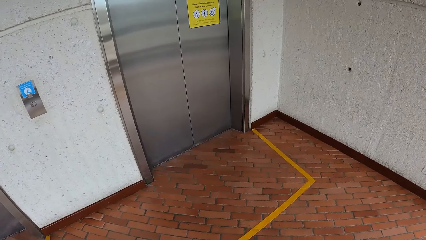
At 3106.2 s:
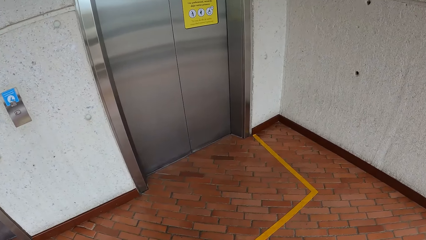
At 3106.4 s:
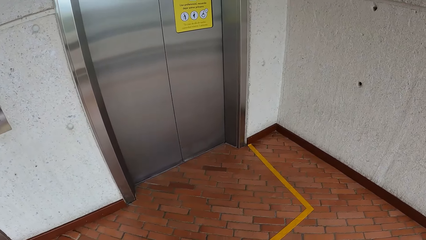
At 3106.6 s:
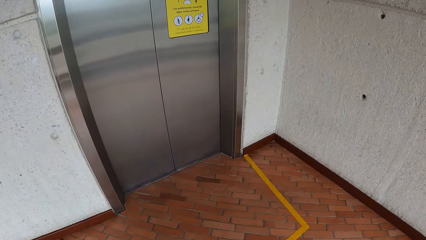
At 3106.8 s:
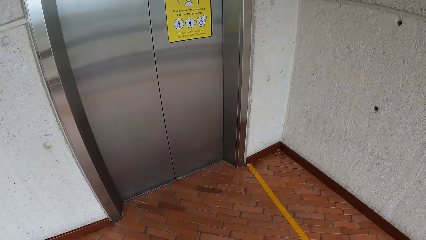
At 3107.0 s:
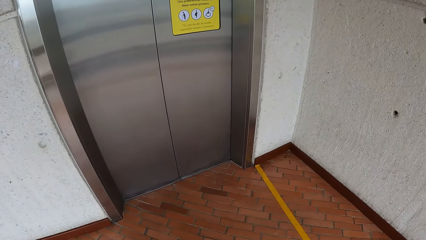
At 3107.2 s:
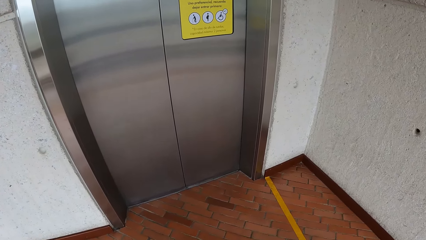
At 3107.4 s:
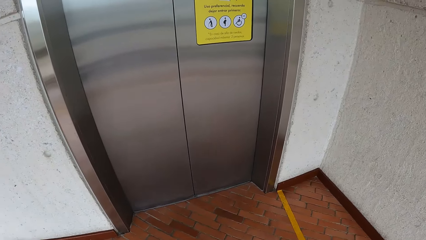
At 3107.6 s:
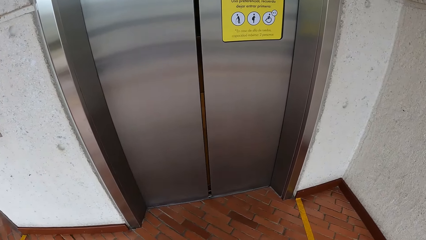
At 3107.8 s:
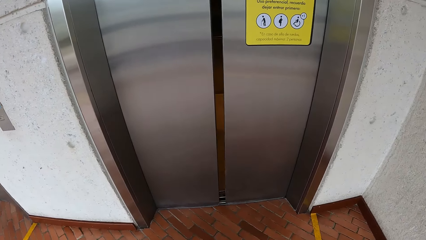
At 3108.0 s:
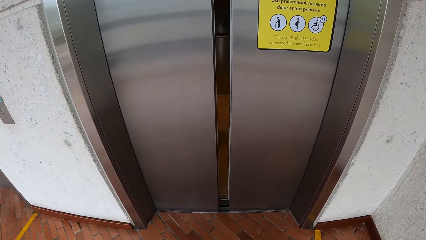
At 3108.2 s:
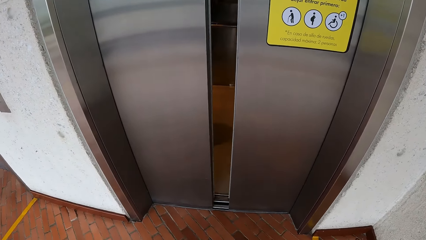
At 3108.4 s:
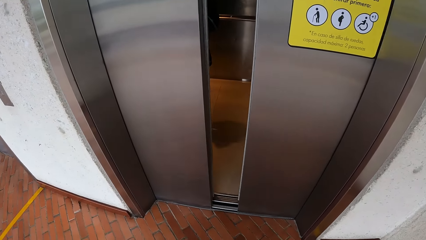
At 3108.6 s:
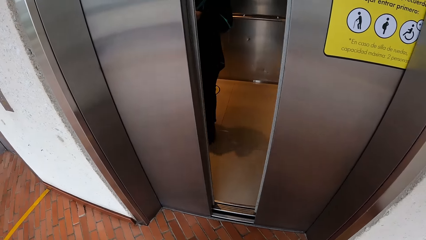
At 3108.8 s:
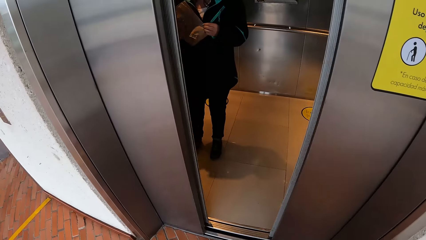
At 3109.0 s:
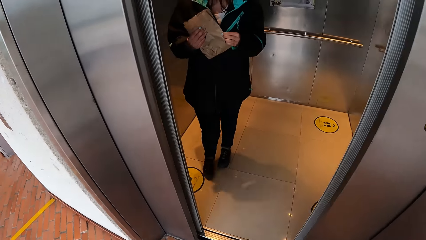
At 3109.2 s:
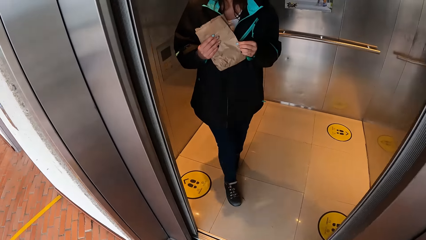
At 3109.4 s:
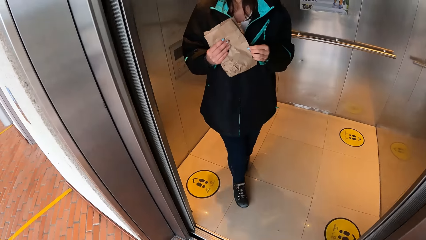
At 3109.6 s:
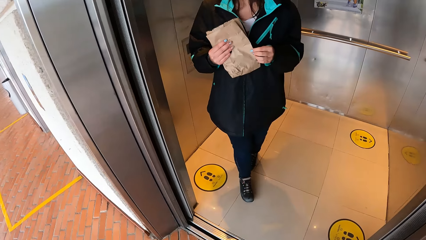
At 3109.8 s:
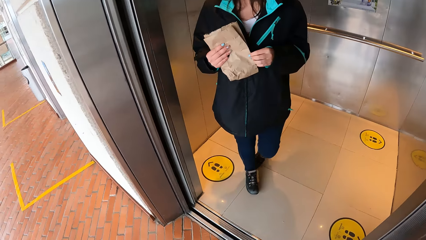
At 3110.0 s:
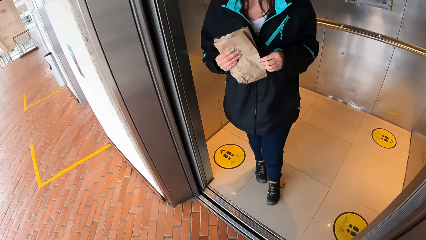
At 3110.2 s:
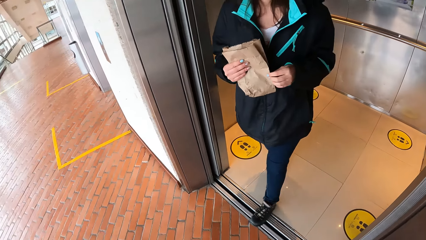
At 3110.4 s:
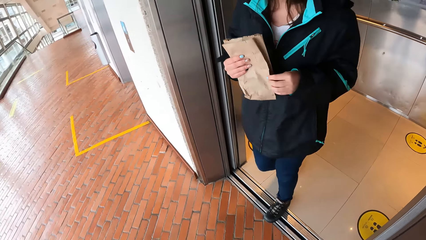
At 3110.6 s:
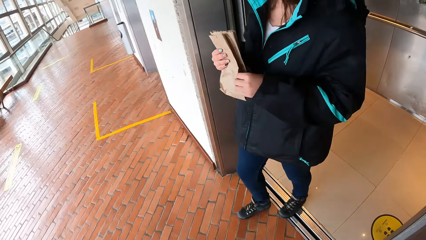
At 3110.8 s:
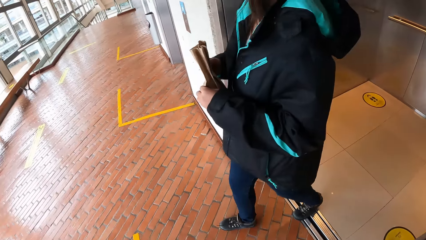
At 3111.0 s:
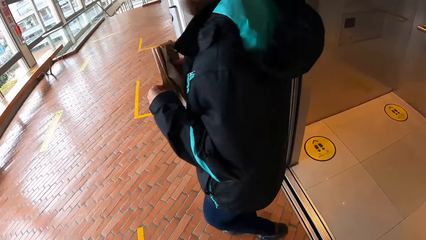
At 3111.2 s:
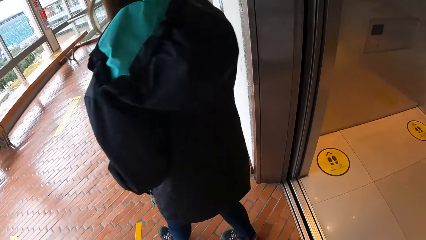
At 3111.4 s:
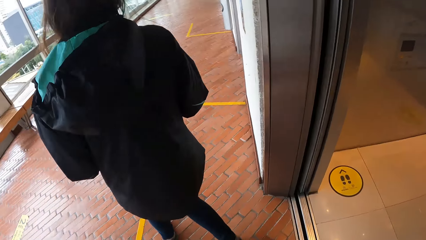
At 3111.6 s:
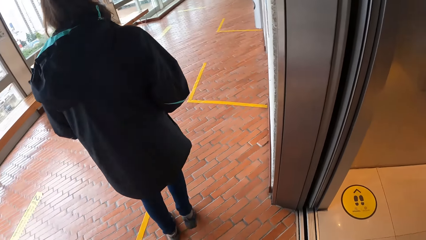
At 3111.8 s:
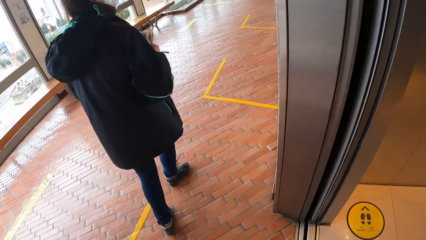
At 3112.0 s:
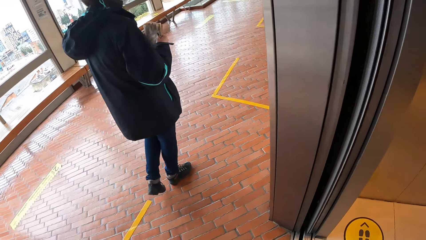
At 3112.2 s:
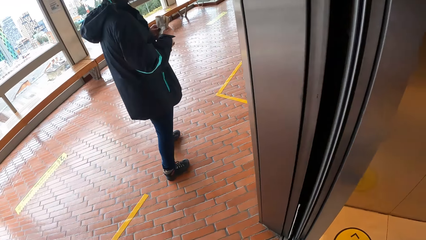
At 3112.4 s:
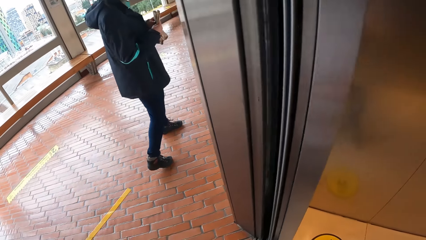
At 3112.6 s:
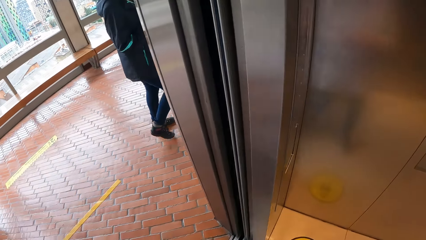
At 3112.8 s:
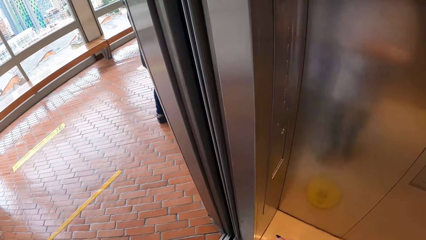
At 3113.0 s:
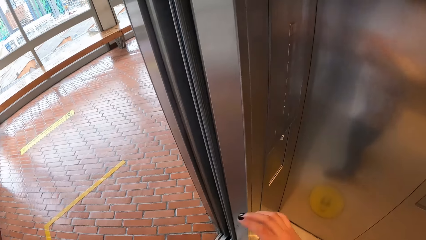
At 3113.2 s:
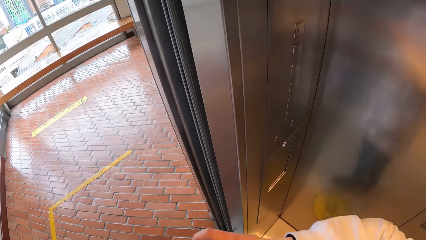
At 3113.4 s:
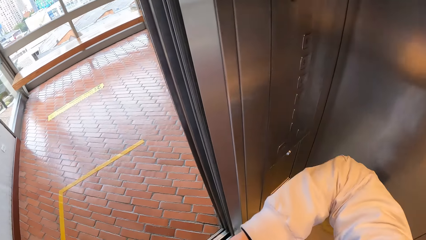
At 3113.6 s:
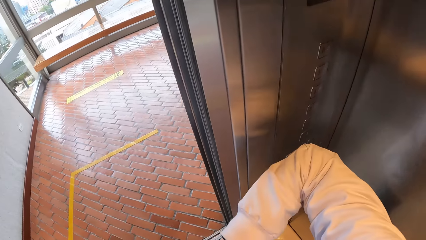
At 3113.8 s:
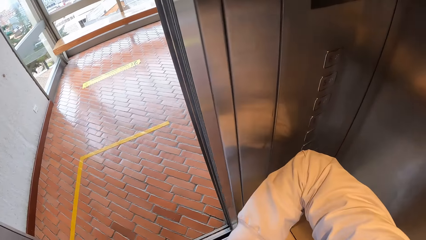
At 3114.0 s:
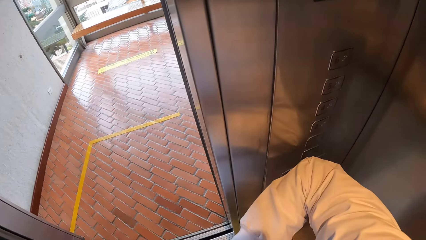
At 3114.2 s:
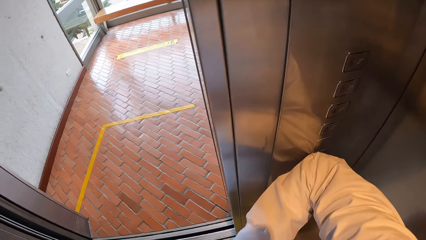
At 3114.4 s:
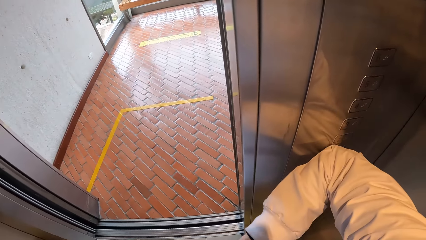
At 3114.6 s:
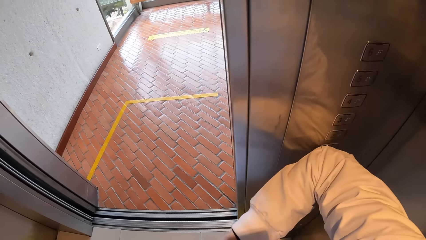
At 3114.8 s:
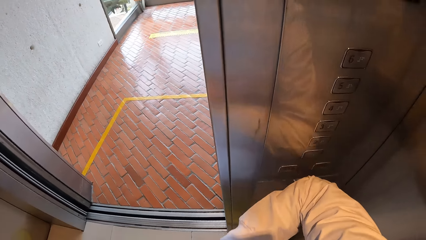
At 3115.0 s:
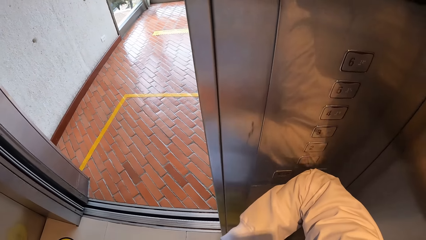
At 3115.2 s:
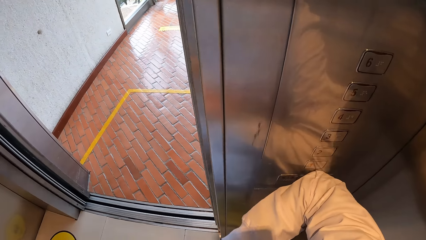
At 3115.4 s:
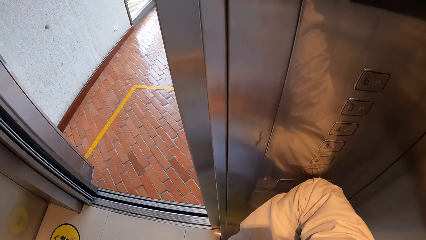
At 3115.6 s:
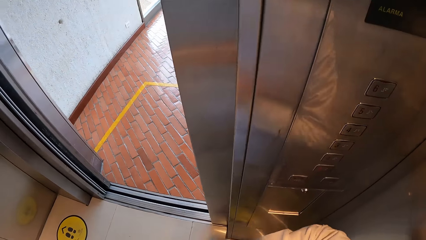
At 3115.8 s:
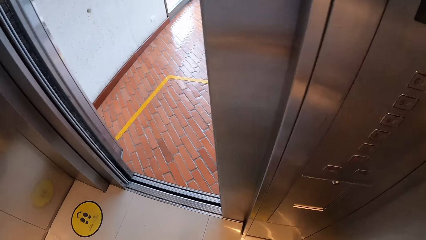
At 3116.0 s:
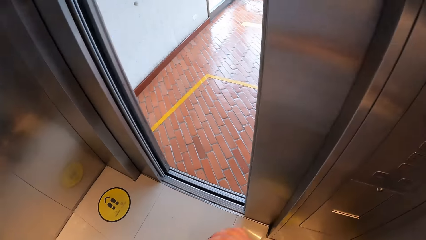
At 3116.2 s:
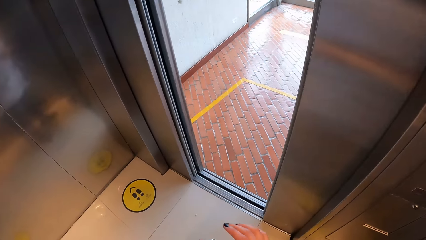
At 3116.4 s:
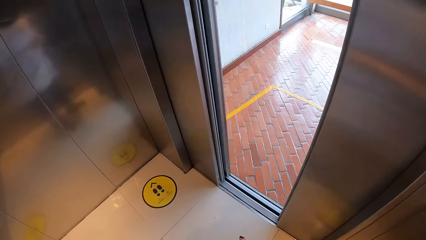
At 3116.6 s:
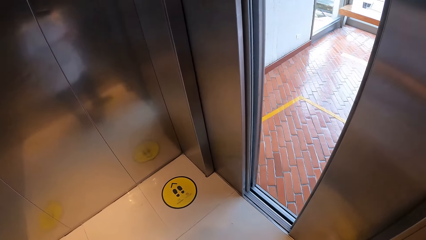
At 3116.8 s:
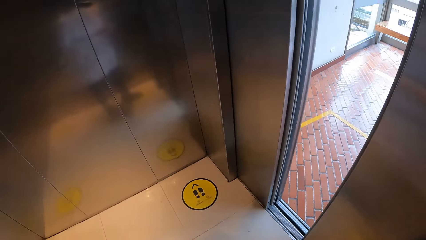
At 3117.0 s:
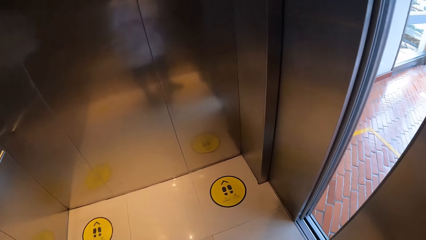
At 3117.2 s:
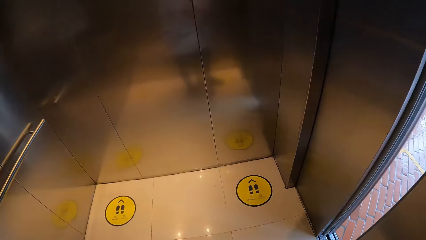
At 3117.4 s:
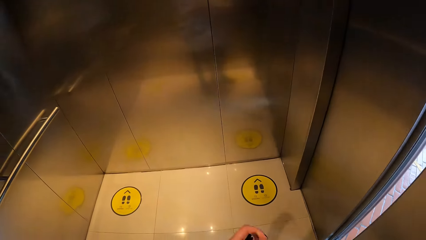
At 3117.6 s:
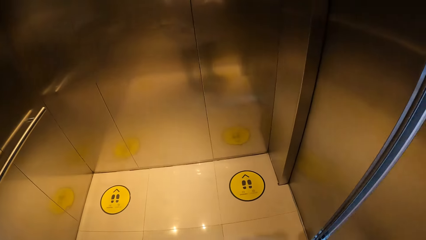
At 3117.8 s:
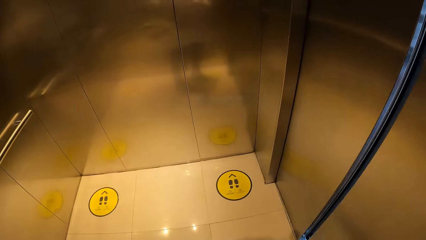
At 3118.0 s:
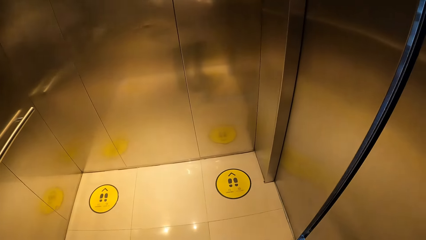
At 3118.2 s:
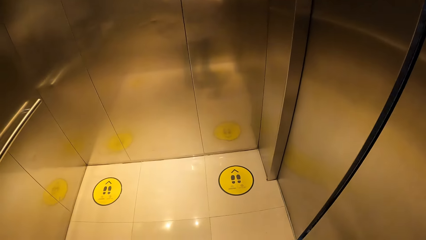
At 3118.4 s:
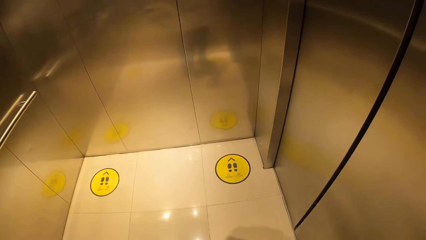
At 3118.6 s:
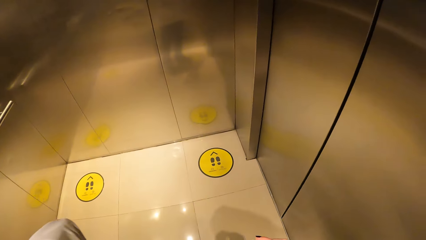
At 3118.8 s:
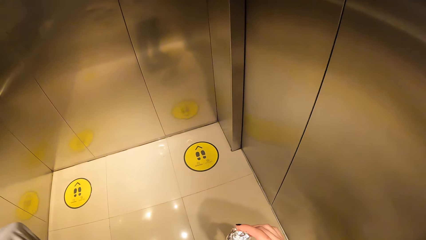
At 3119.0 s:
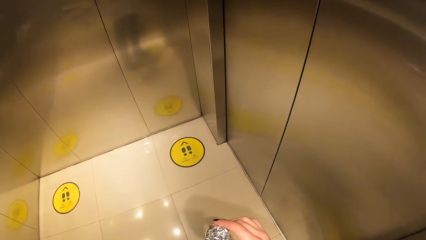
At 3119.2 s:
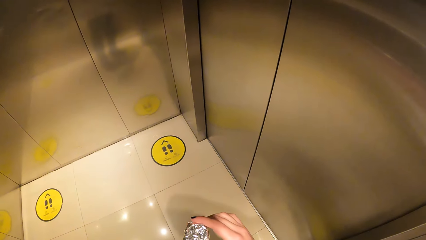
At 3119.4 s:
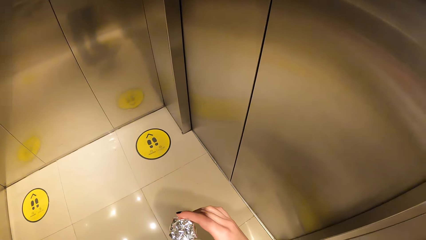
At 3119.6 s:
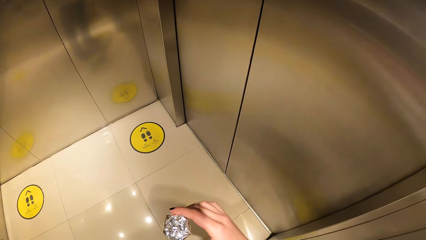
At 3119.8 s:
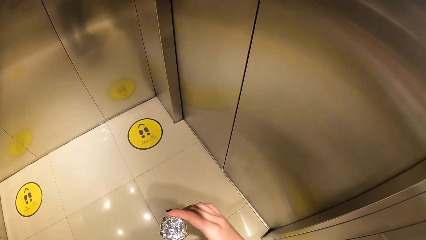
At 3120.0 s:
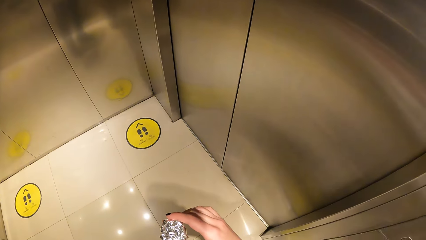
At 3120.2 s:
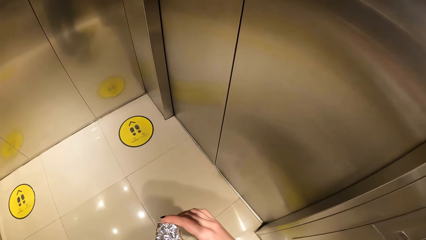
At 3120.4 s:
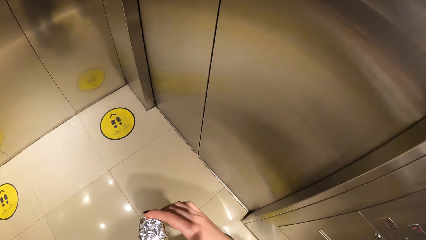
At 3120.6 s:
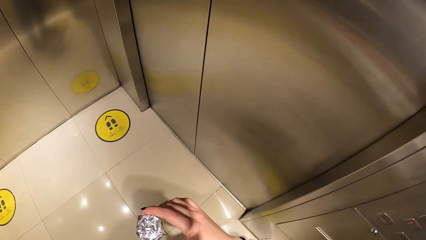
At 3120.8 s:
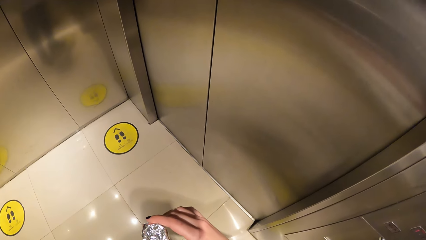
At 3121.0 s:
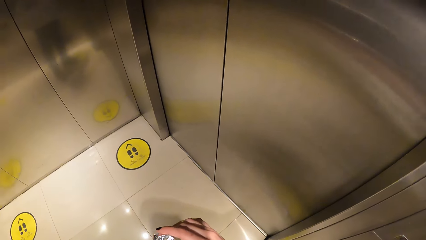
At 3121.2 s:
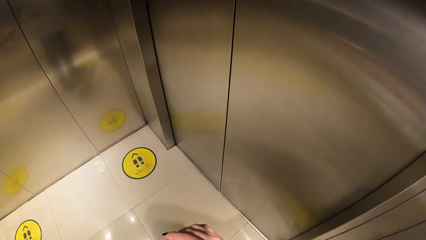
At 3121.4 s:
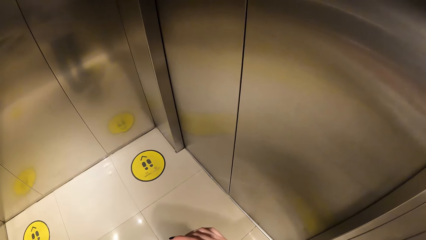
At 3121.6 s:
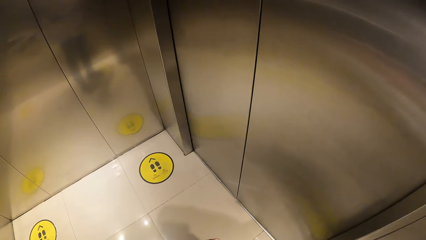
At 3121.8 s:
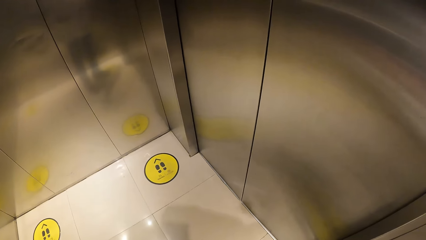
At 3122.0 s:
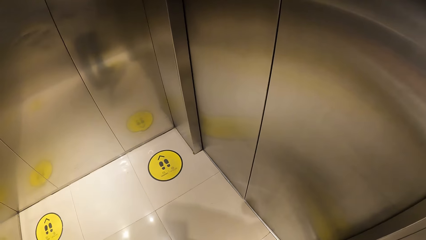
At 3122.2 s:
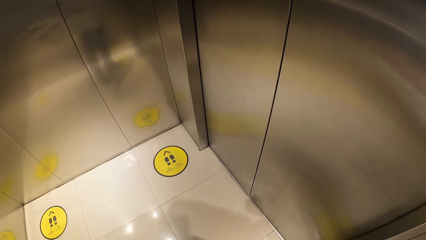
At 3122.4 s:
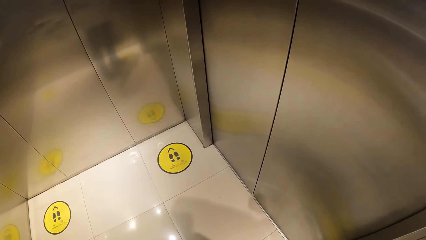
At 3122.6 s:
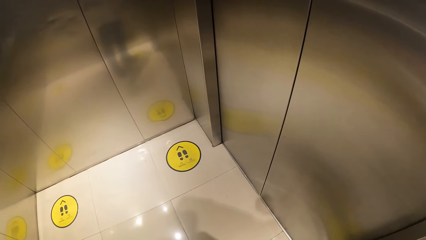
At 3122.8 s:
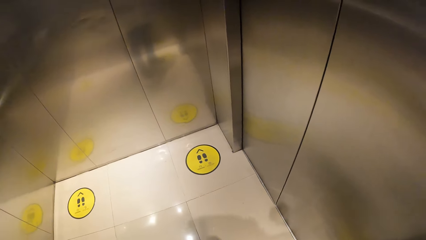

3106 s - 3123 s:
The camera wearer walks into the elevator. She operates the elevator with her right elbow. She presses a button in the elevator.
